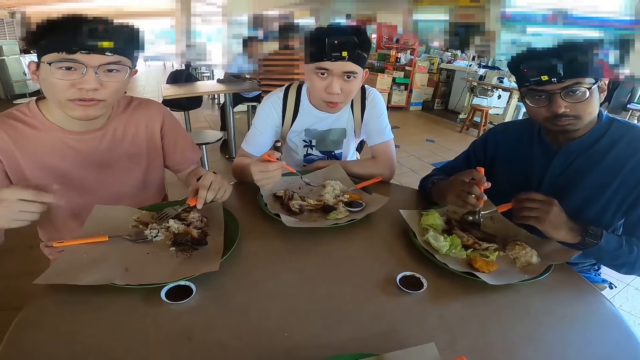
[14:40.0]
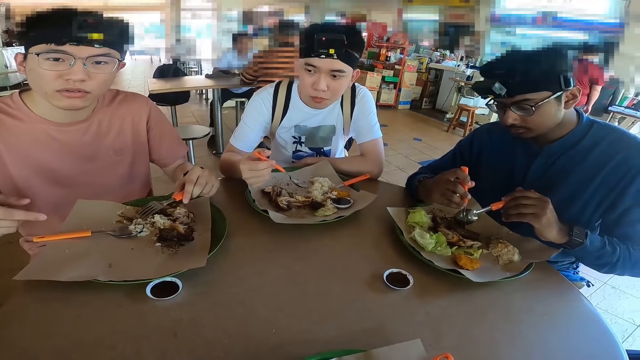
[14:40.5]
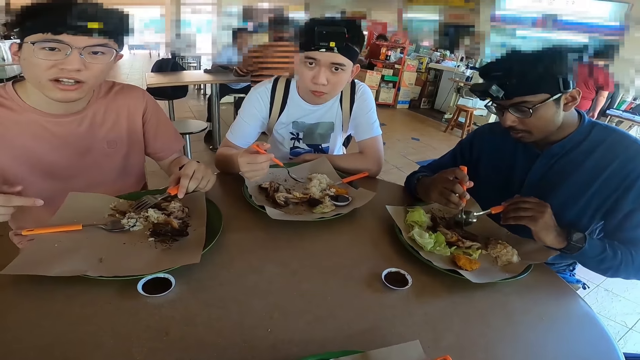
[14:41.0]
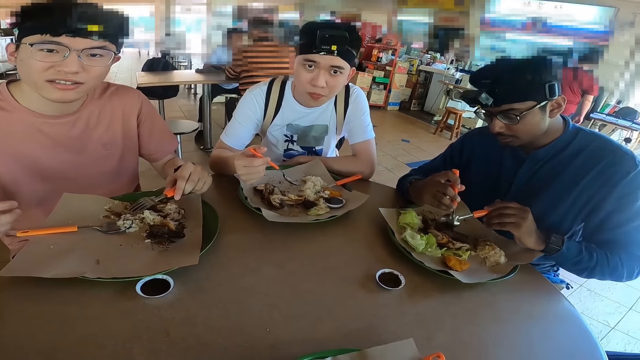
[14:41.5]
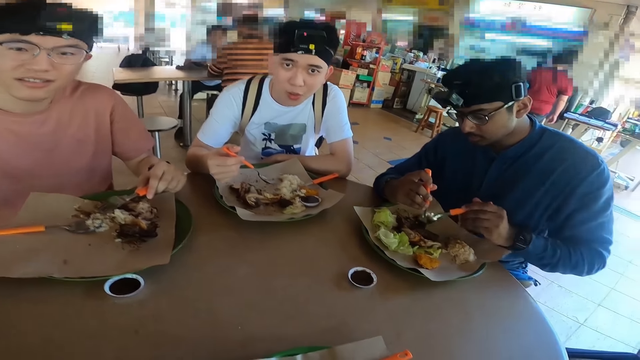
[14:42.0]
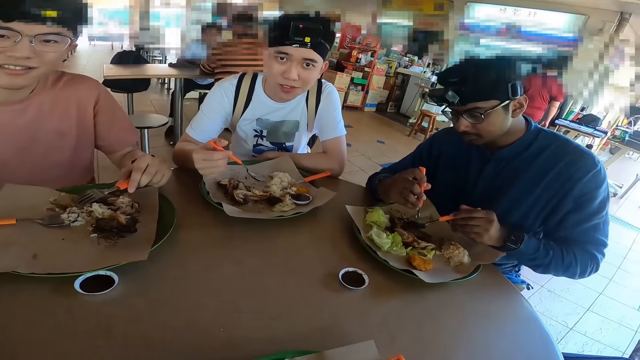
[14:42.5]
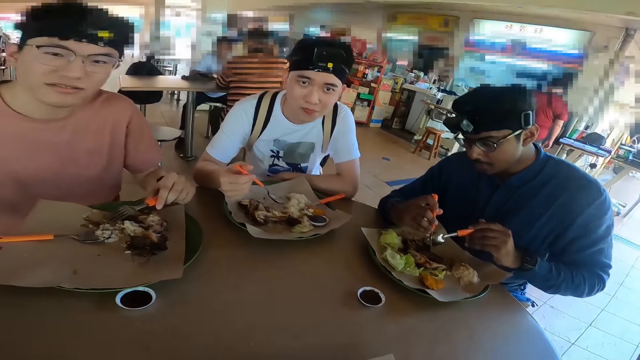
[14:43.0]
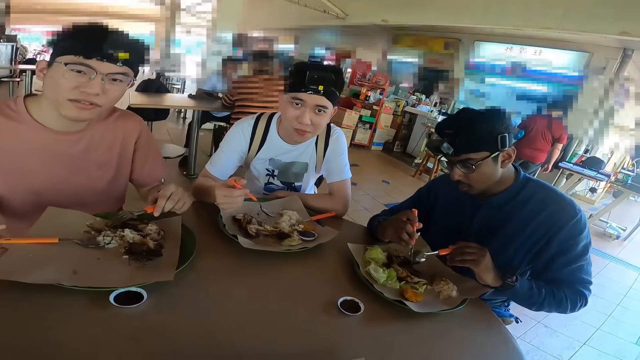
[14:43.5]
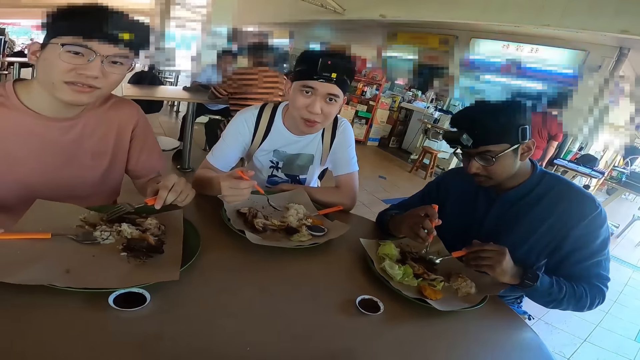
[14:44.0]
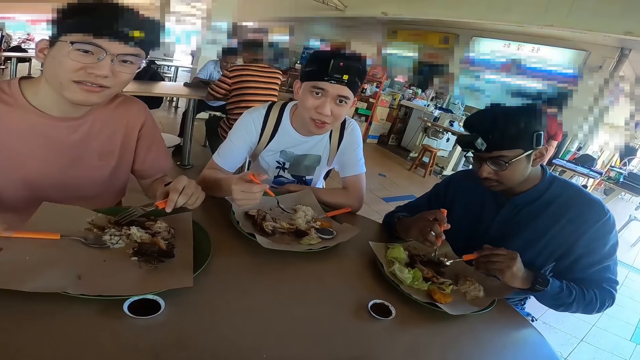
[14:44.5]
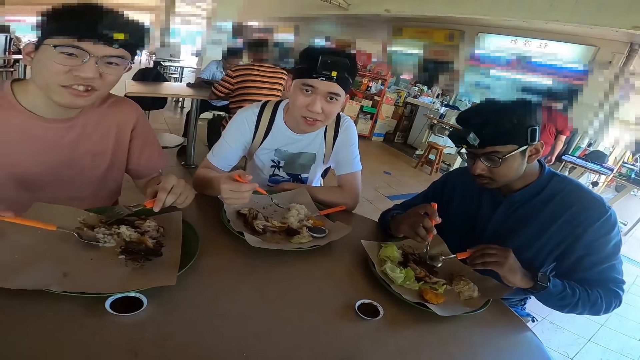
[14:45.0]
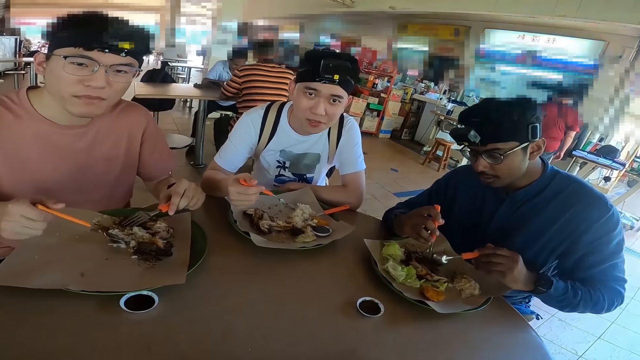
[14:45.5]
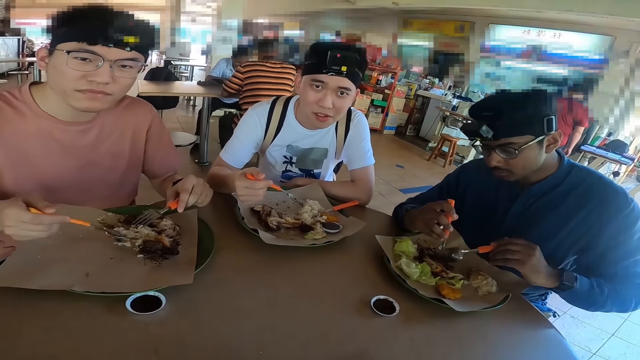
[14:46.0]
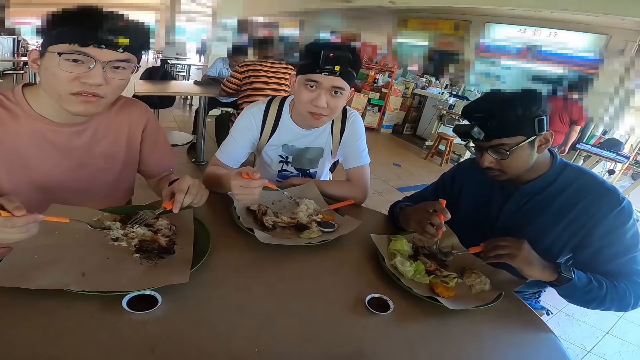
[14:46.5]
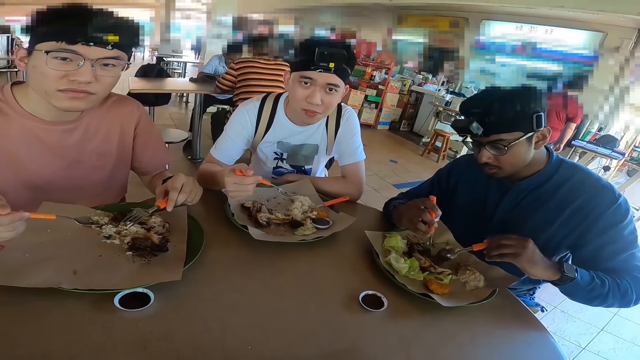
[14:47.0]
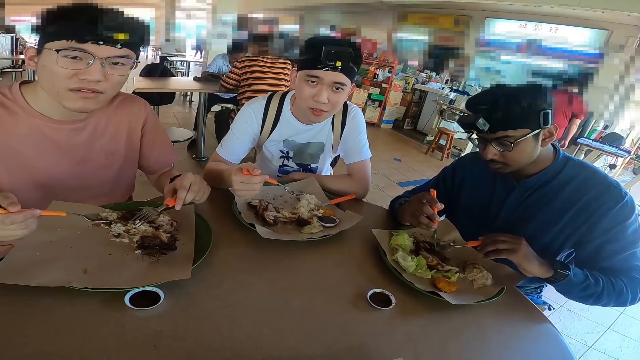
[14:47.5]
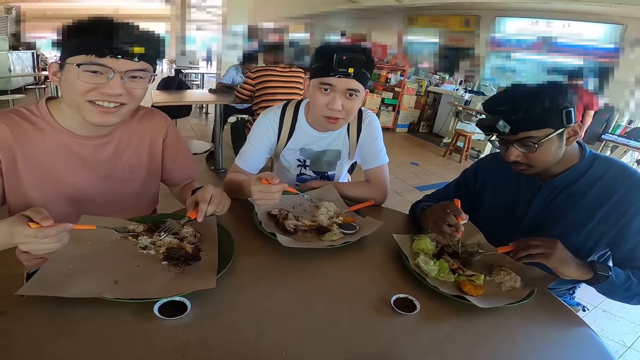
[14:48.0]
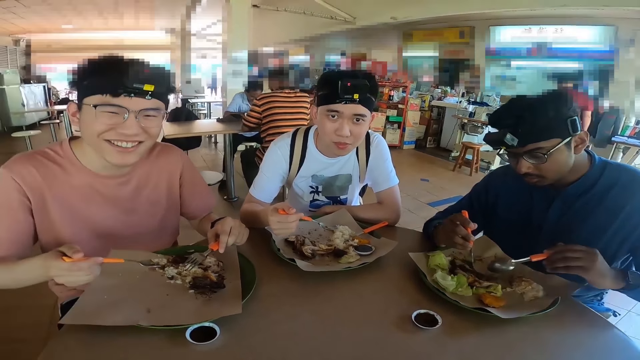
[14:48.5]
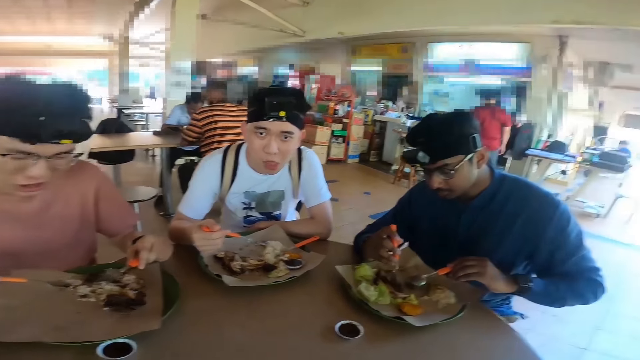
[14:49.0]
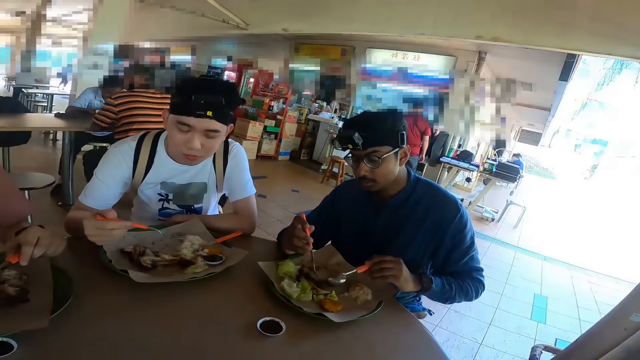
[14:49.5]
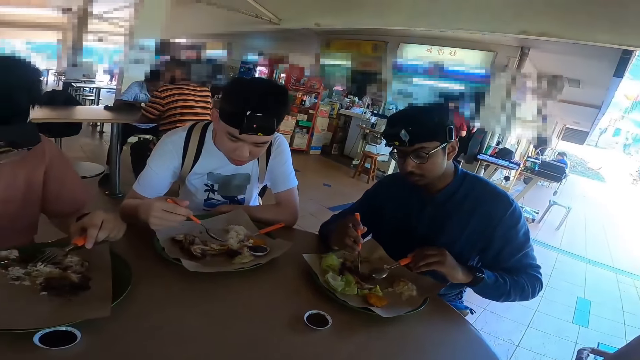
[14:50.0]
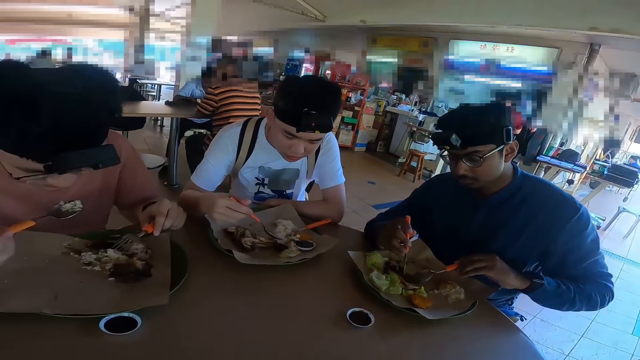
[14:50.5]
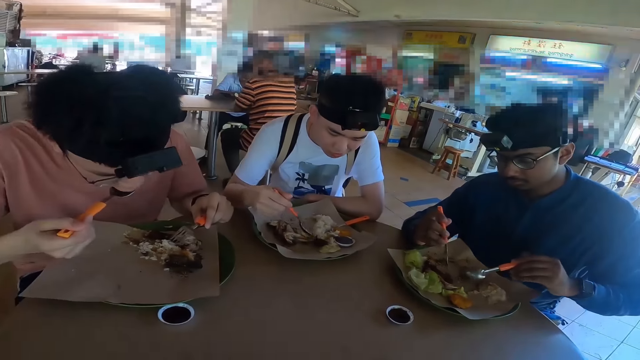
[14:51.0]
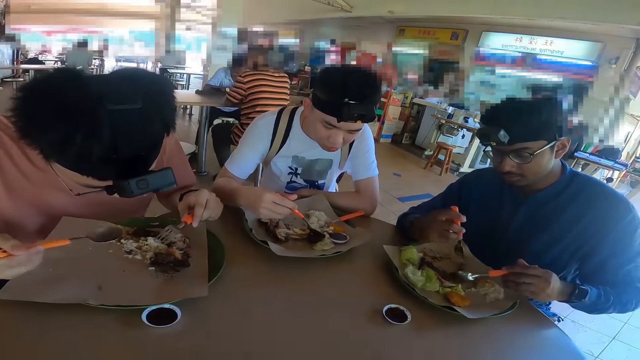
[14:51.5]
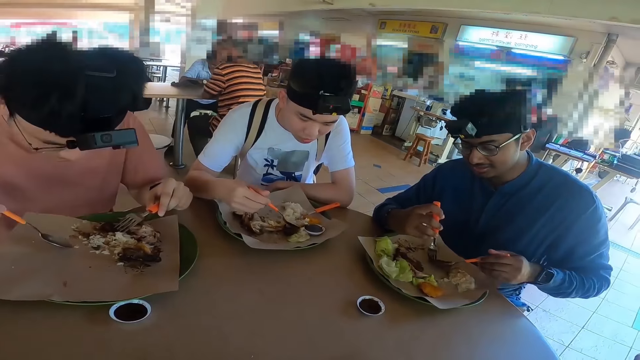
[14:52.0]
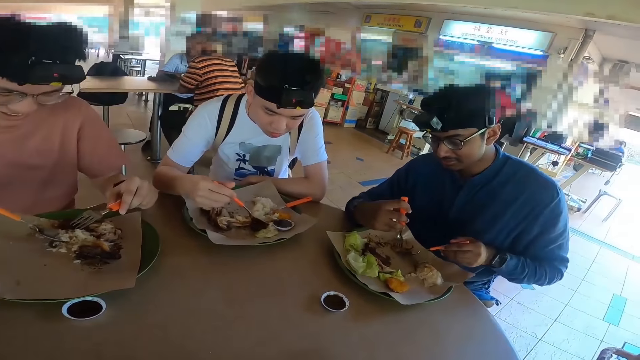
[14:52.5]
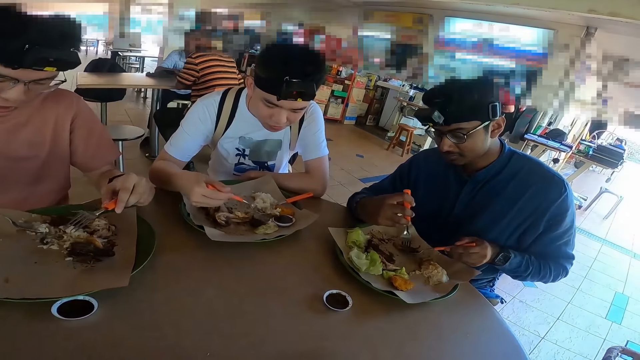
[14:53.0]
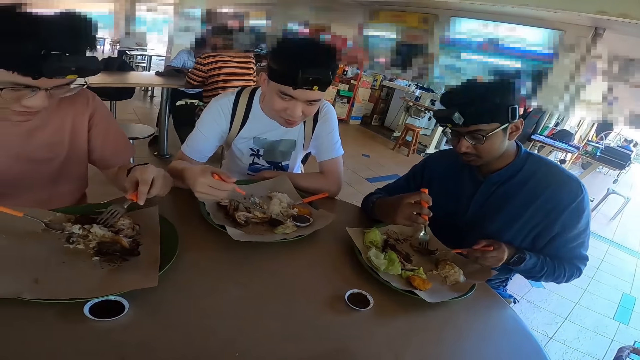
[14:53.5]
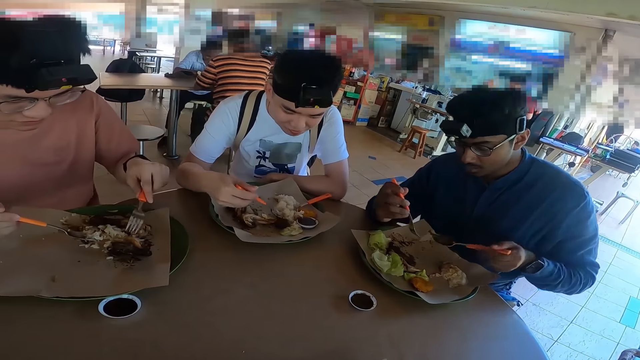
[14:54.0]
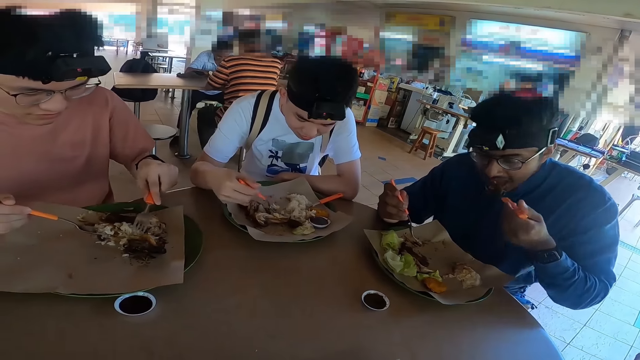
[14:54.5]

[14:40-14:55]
The camera wearer talks. A man is pointing at the food. Another man is looking at the camera wearer. The first man is laughing. A person is nodding. The camera wearer talks. A man eats the food. Another man eats the food. A third man eats the food.

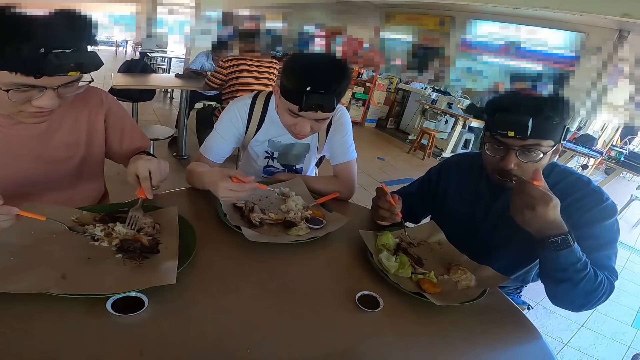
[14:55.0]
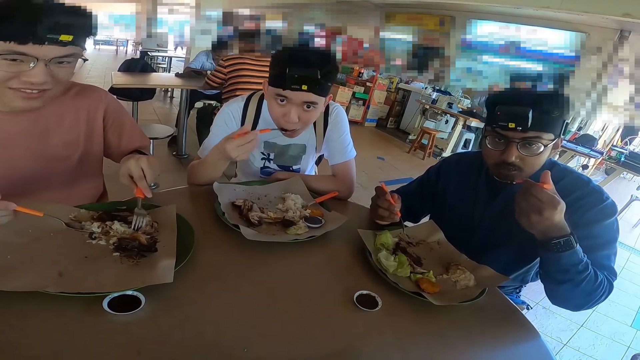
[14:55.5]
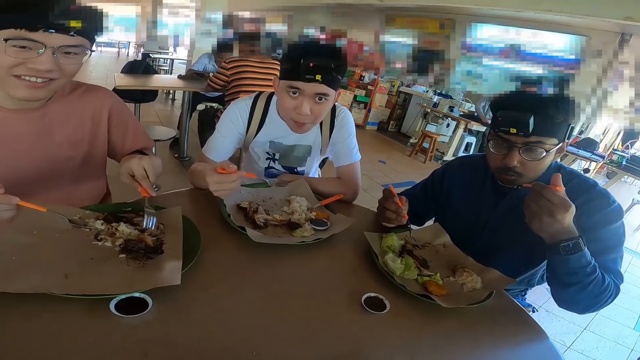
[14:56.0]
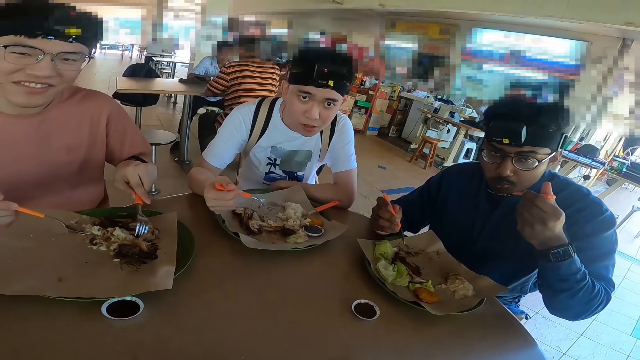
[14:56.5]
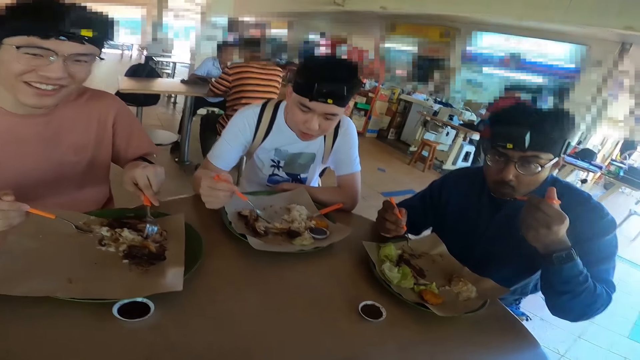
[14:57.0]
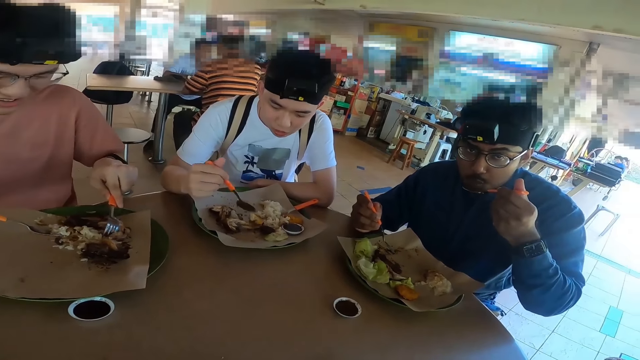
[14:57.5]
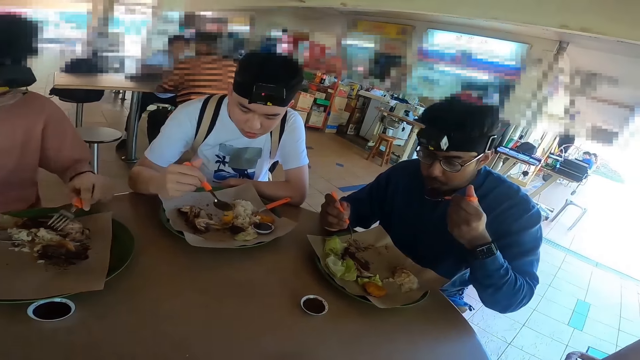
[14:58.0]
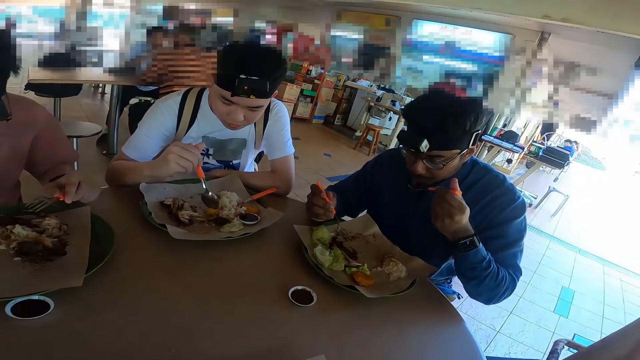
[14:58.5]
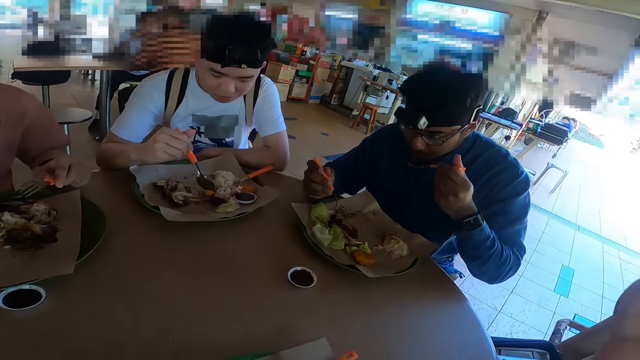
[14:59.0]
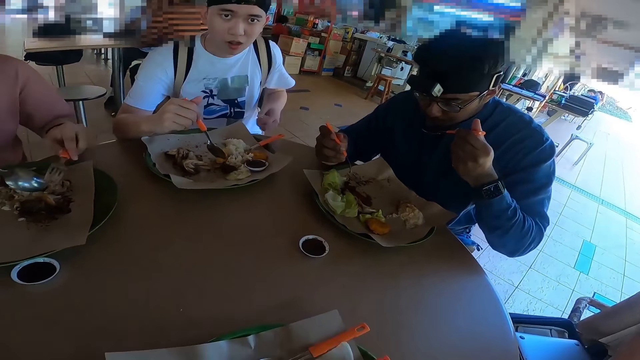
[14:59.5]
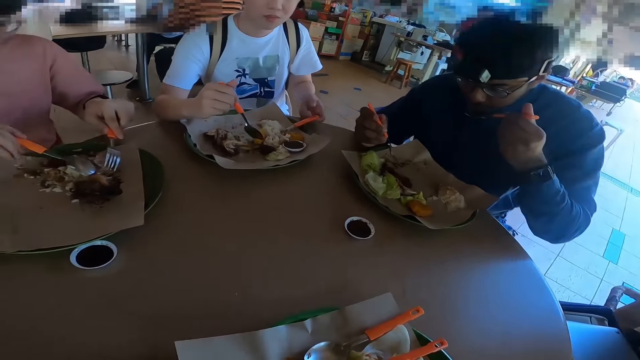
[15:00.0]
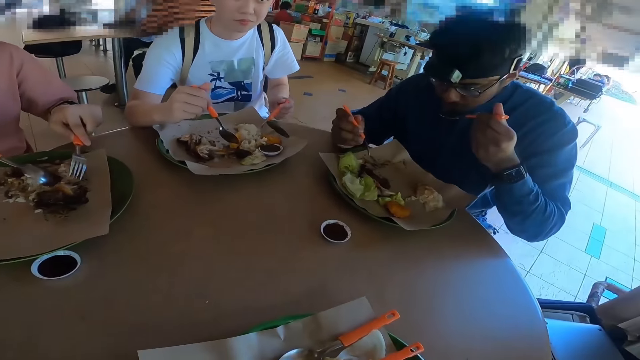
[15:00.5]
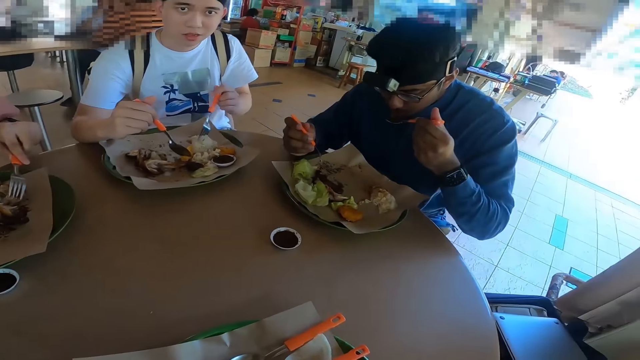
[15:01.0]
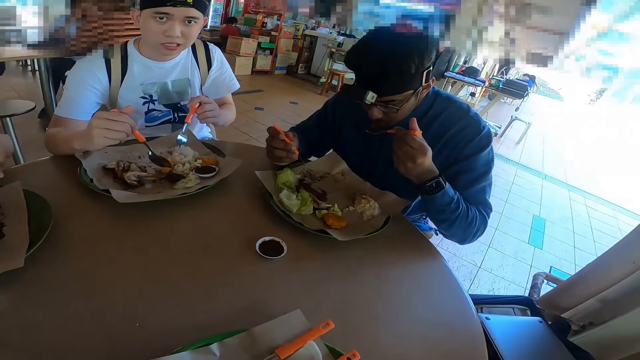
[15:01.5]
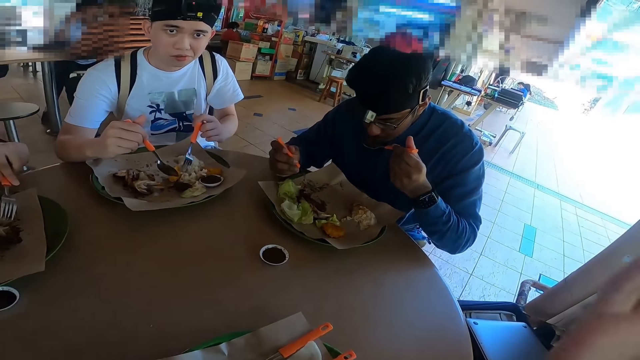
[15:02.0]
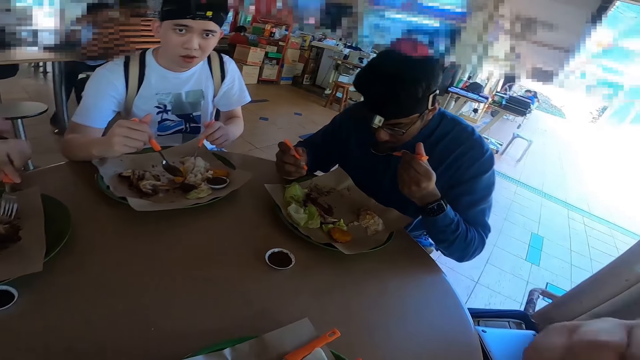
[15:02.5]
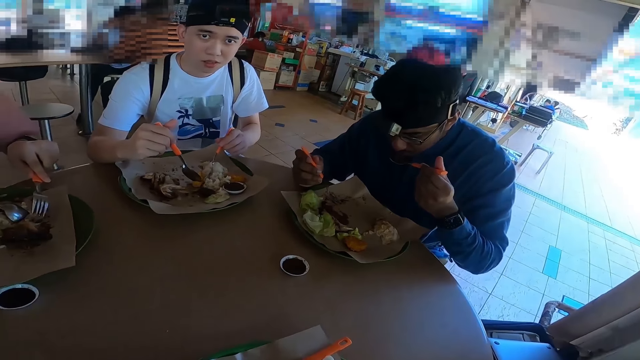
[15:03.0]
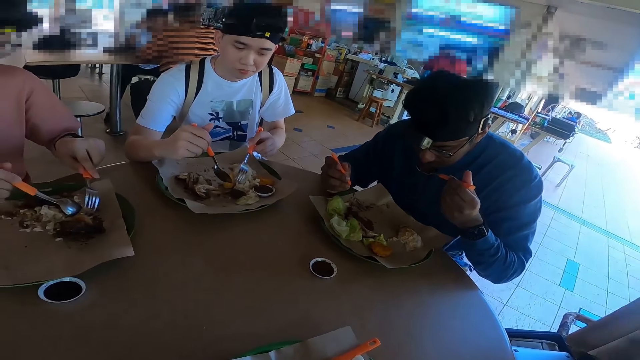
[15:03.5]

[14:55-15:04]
The camera wearer is talking.
